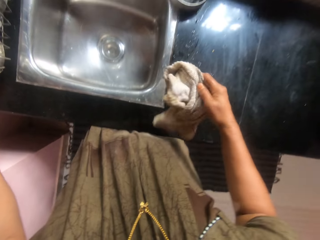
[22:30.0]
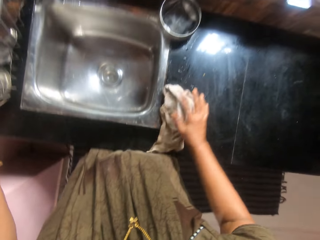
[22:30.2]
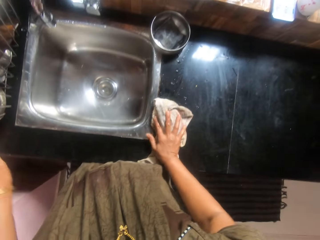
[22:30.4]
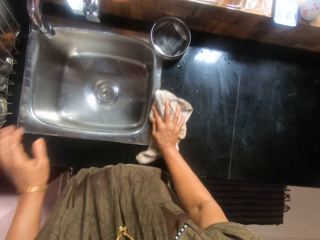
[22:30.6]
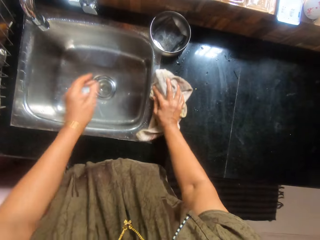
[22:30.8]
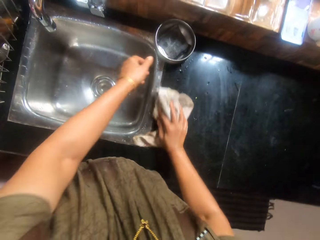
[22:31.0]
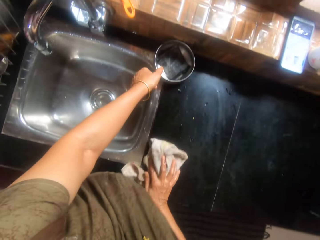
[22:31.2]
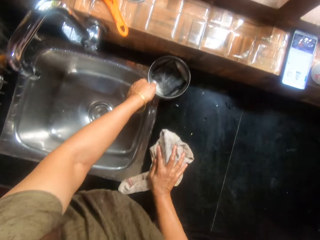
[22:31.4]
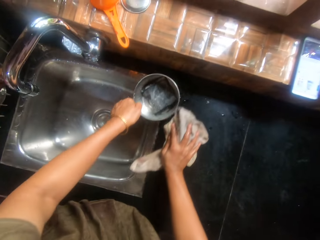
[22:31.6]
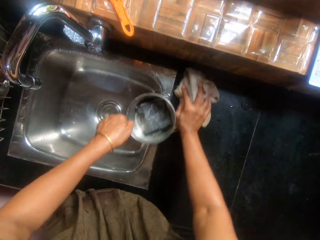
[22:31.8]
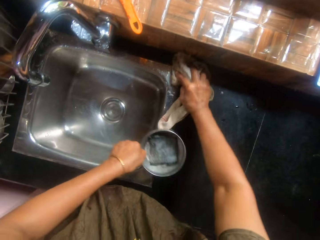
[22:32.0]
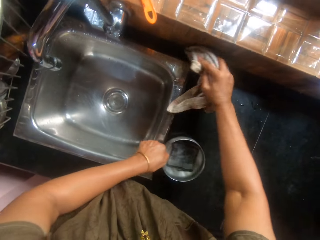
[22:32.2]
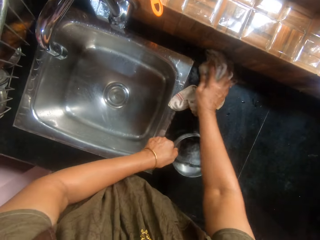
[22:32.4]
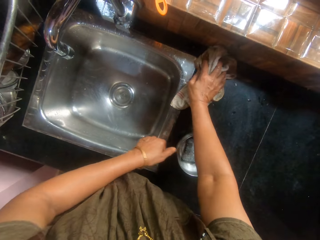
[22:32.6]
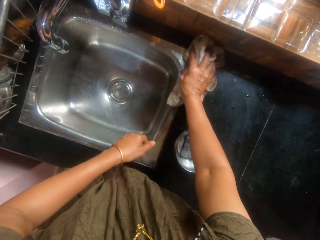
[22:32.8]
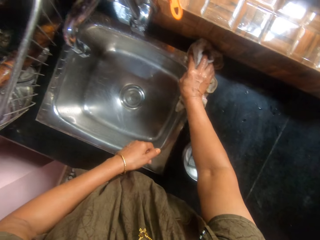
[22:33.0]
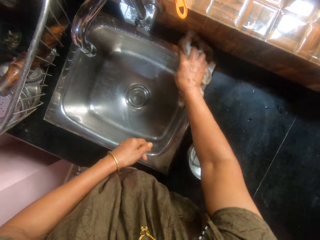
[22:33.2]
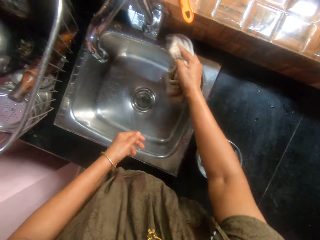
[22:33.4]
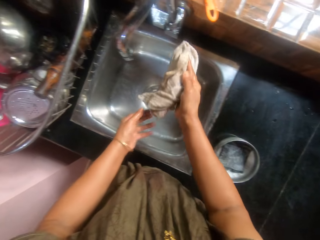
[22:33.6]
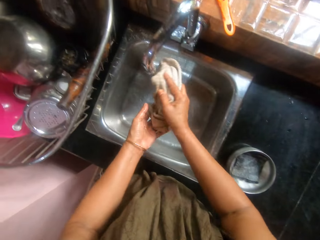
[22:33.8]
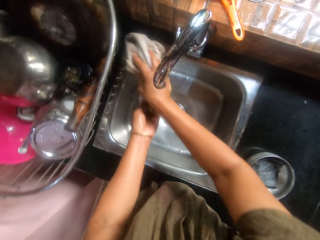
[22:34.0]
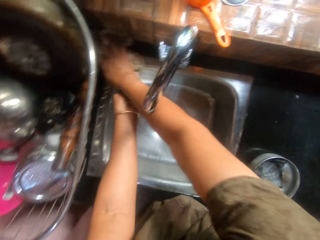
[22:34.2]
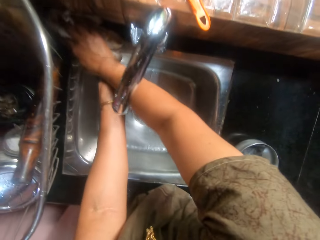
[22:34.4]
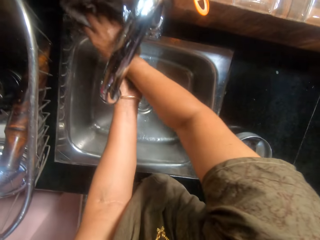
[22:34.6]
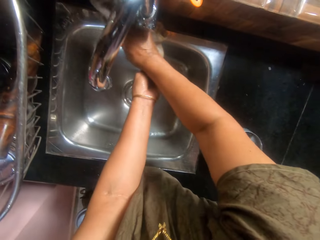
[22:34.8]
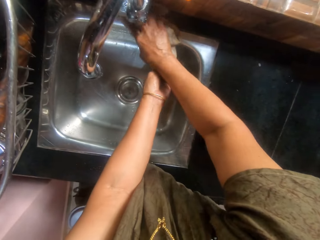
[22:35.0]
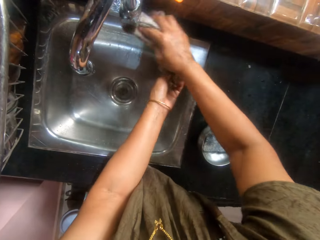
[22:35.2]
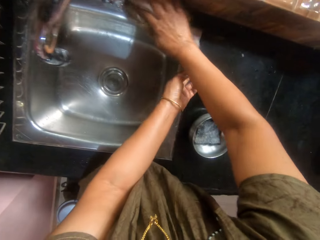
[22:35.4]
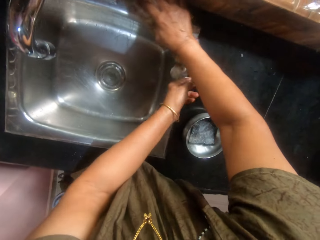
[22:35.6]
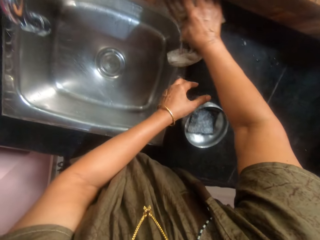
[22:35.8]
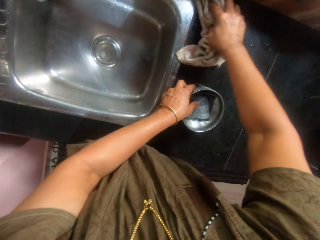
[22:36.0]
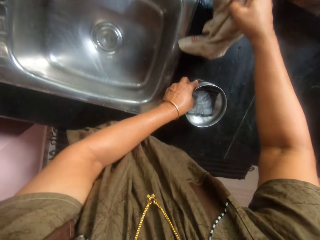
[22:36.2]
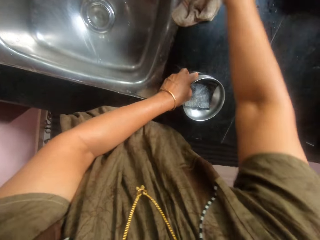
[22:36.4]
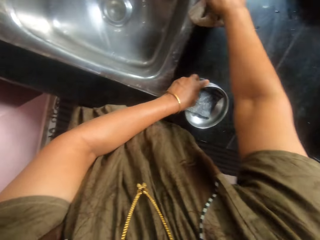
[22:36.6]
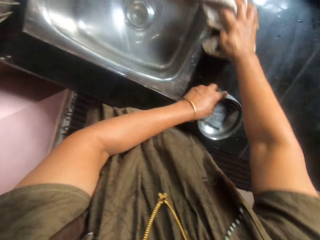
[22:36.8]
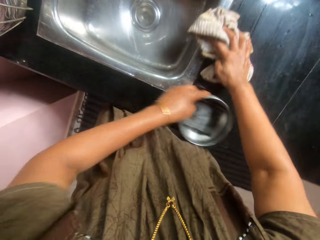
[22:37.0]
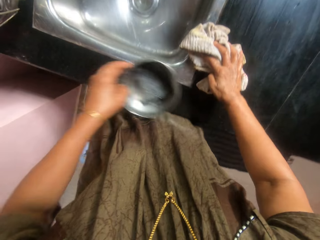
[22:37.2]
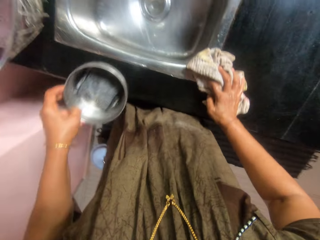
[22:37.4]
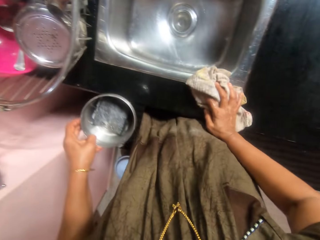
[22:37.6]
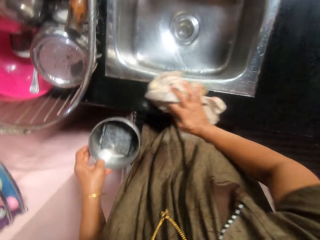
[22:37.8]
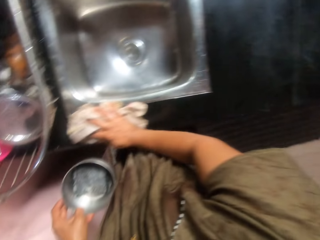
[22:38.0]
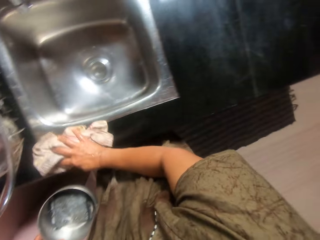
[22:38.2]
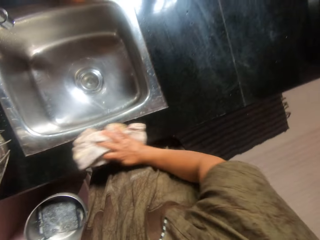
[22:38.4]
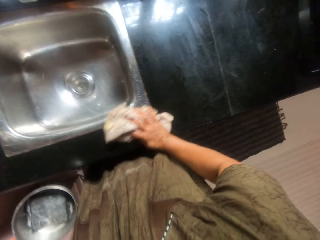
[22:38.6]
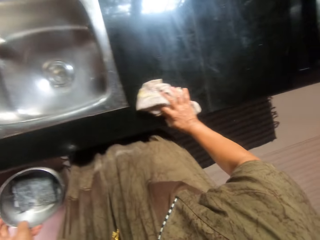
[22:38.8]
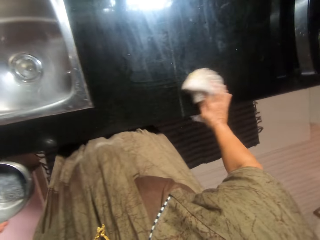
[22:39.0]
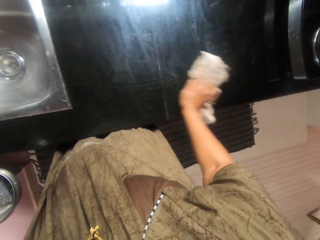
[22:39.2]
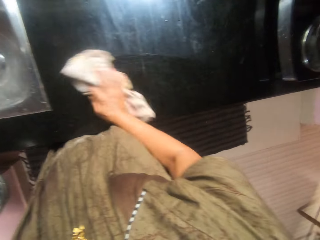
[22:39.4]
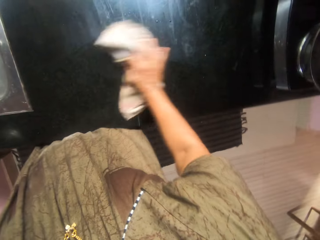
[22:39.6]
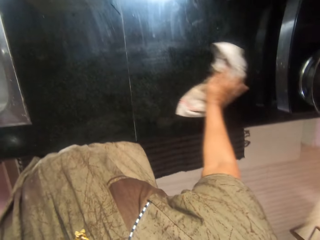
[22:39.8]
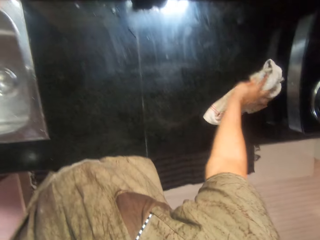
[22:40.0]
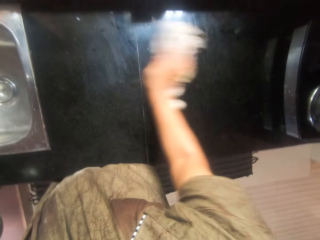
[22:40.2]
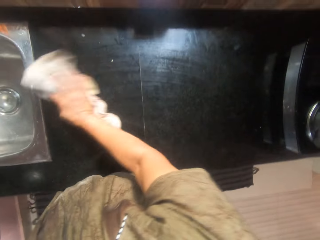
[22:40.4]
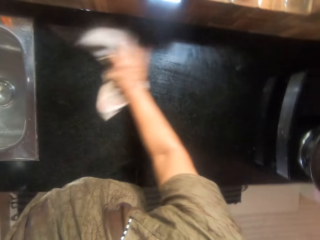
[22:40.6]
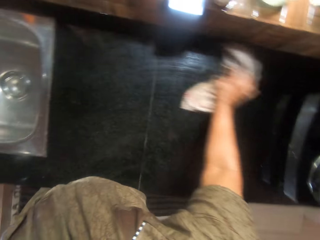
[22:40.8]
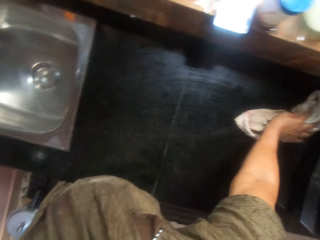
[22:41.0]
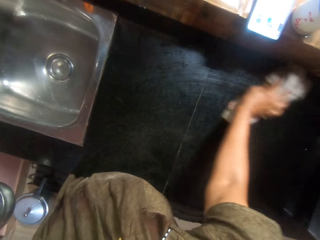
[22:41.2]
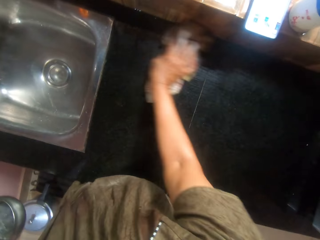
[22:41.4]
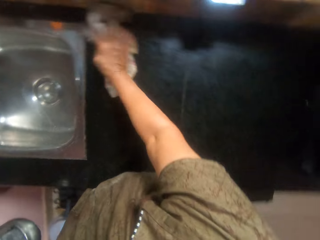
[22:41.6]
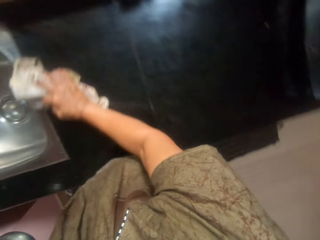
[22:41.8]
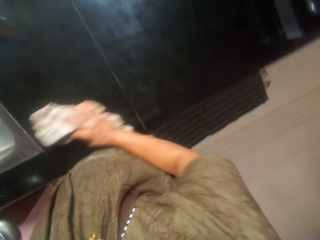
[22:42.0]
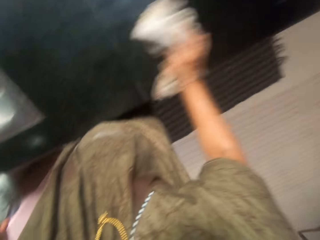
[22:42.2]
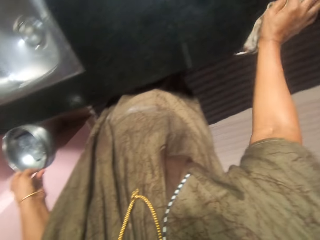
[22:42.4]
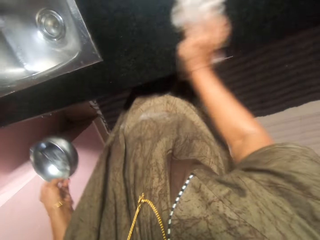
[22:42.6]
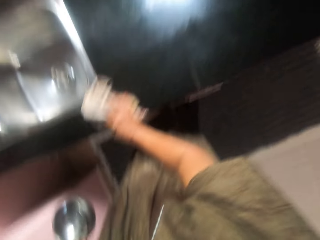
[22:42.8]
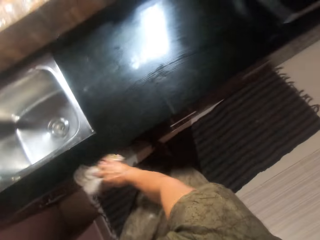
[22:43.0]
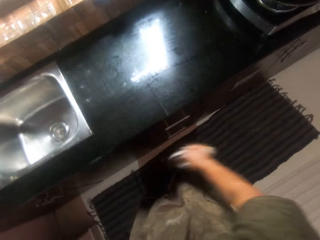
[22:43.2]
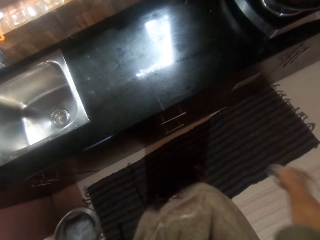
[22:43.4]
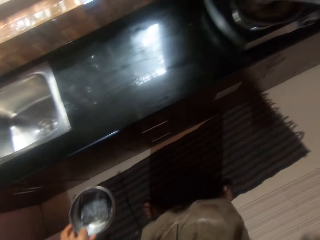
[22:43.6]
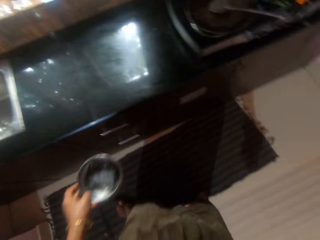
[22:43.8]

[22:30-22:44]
The camera wearer moves the bowl by the sink with her left hand. She places the bowl on the table. She cleans the sides of the sink with the napkin. She holds the bowl on the table with her left hand. She cleans the sides of the sink with the napkin. She wipes the counter top of the kitchen sink.

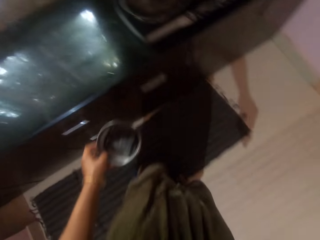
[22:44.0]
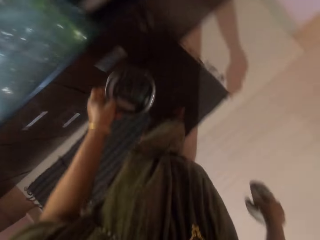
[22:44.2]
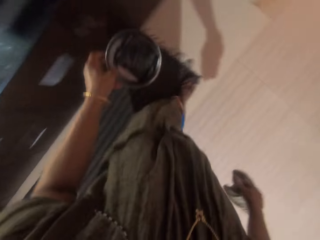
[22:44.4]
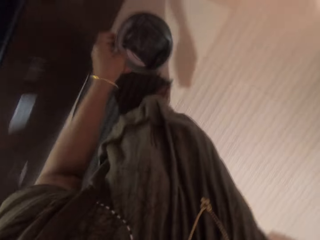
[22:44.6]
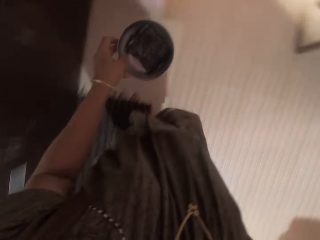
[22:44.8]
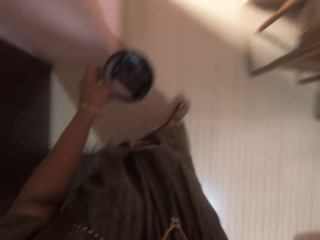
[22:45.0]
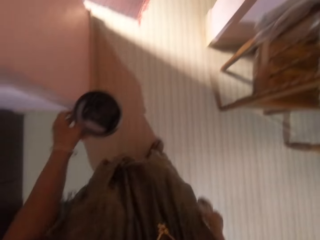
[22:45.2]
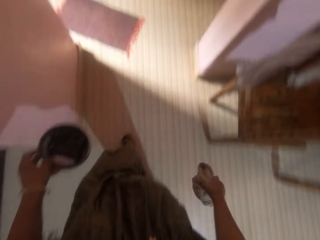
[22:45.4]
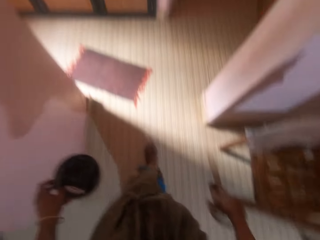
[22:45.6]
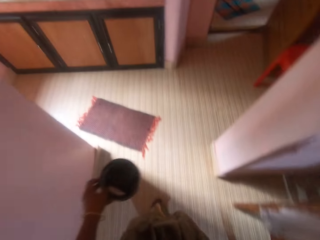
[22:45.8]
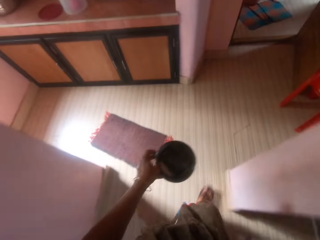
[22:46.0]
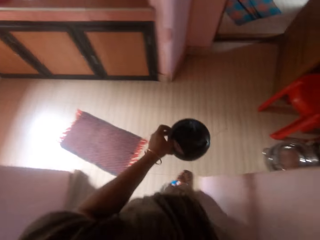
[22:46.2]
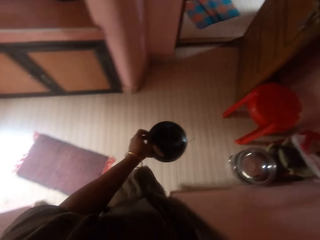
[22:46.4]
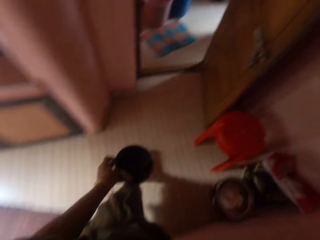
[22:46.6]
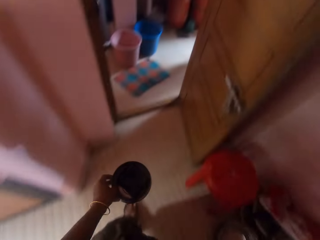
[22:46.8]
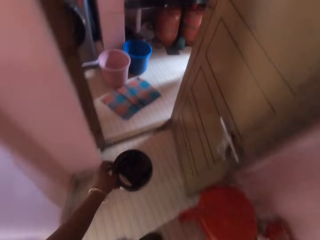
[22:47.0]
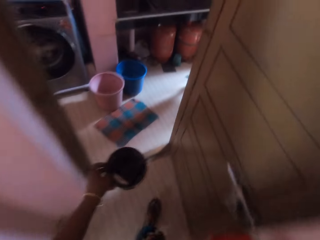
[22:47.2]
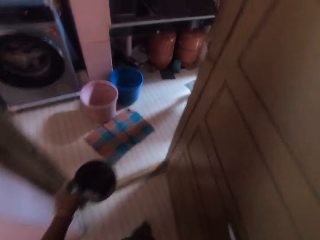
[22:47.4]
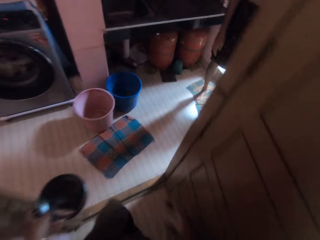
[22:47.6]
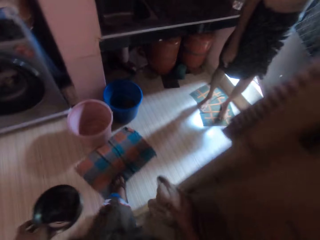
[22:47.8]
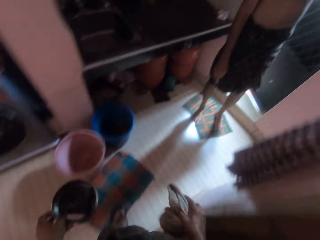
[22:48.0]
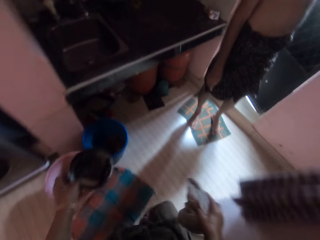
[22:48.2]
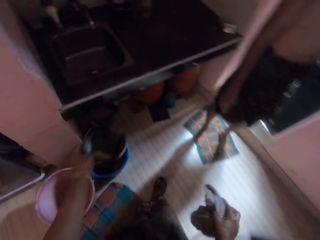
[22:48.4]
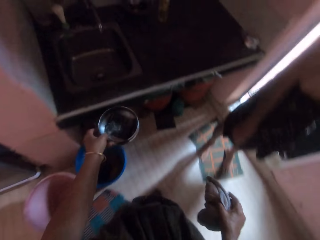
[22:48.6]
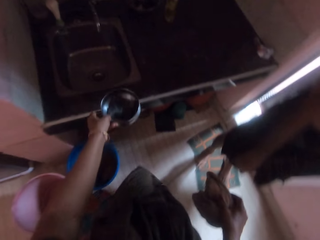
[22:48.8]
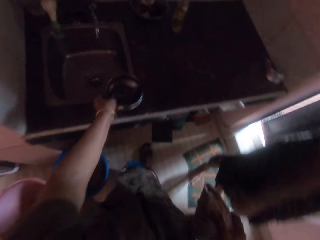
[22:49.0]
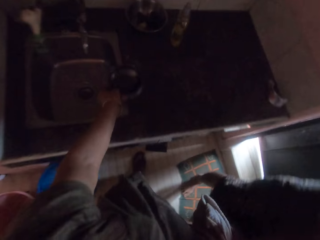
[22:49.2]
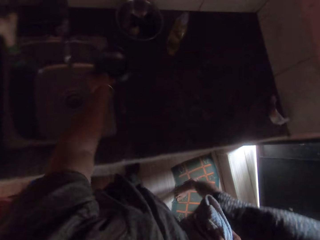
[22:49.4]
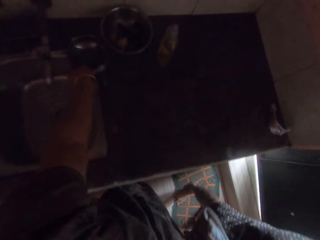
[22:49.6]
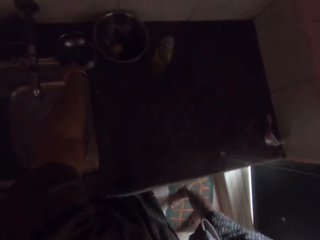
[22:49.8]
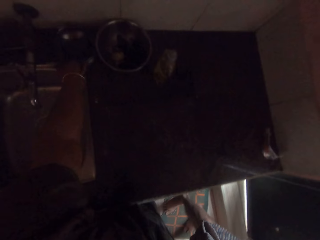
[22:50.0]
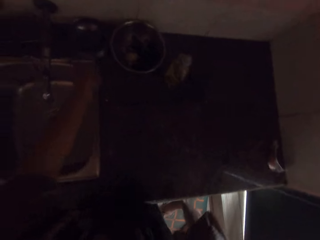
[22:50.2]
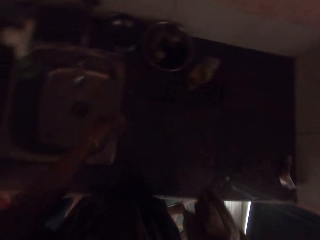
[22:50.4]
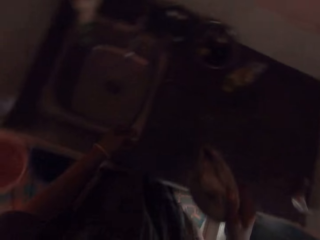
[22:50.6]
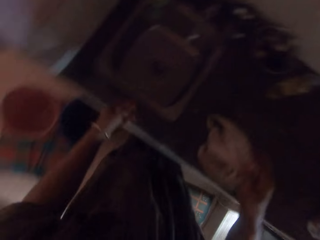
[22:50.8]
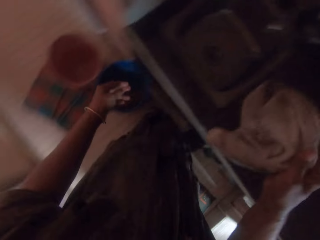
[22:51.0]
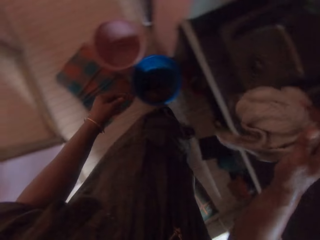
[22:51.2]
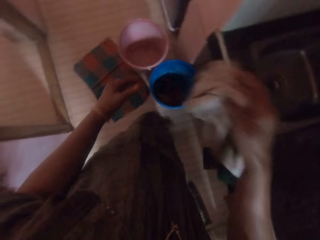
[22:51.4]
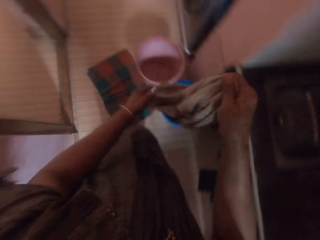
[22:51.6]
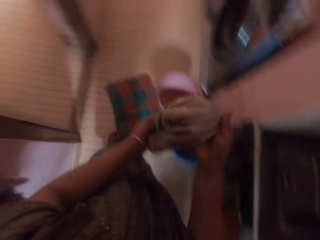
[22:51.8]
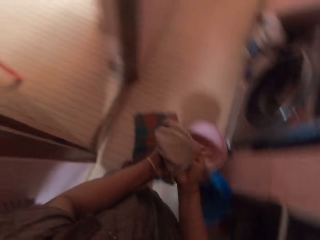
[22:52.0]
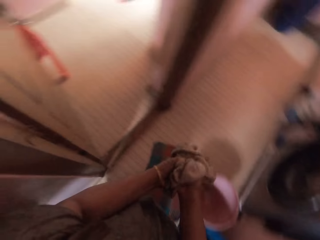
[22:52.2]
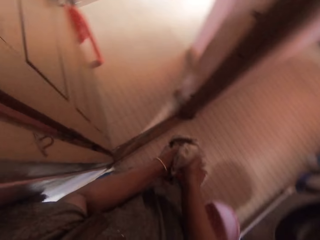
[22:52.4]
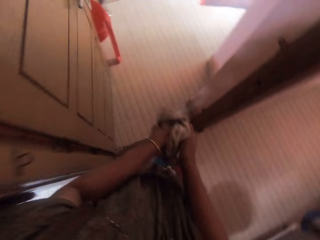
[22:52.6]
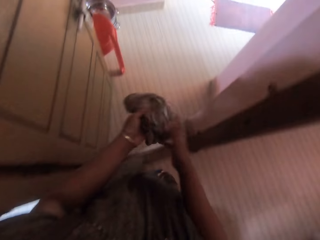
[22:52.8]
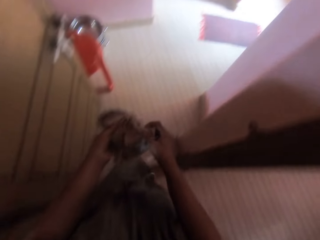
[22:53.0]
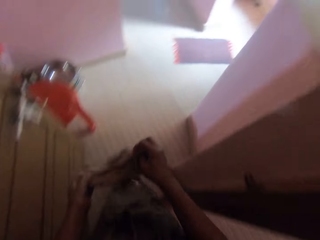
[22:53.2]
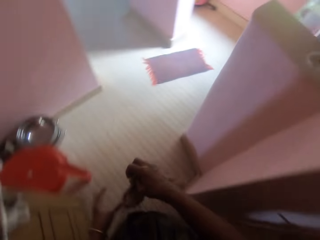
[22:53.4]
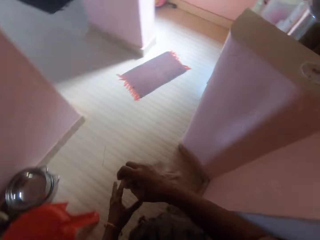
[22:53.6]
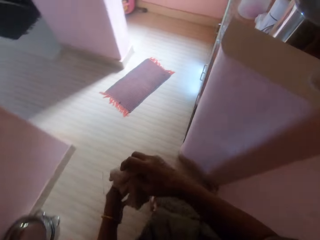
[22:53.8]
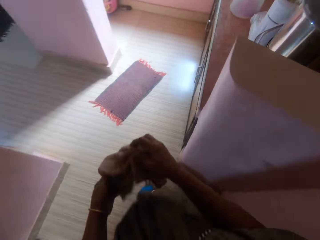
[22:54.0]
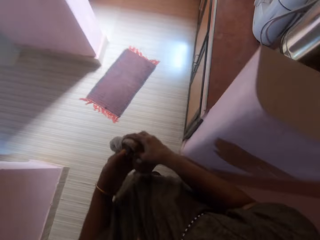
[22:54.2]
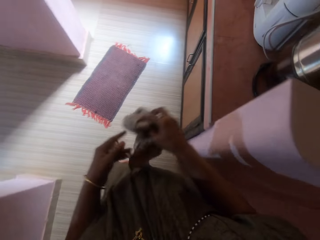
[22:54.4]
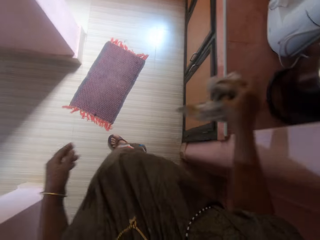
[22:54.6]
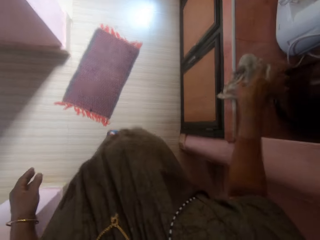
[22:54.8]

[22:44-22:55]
The camera wearer walks around the kitchen with the bowl. She walks into a room. She passes by a man. She places the bowl by a sink with her left hand. She adjusts the napkin in her hands. She walks out of the room back to the kitchen.
